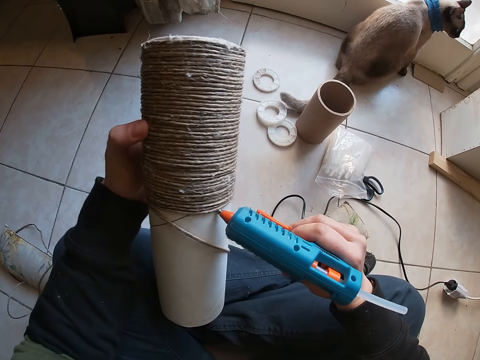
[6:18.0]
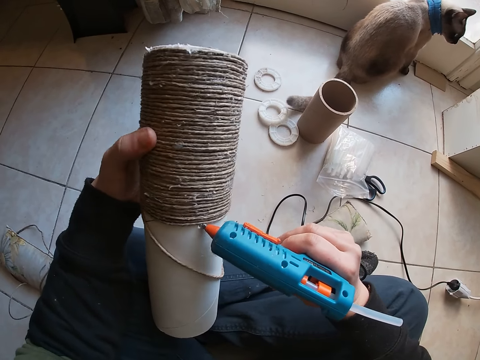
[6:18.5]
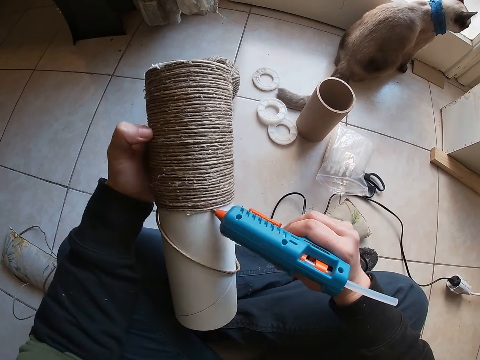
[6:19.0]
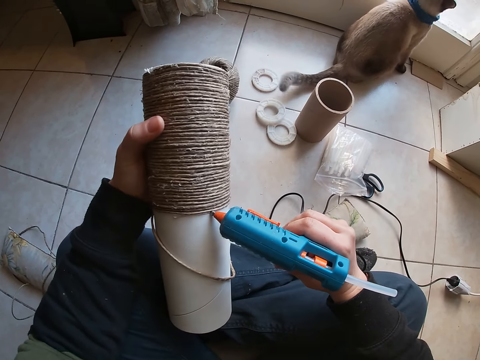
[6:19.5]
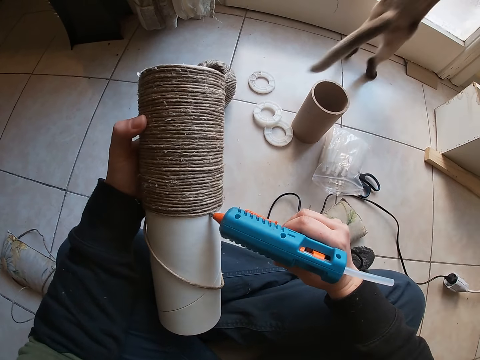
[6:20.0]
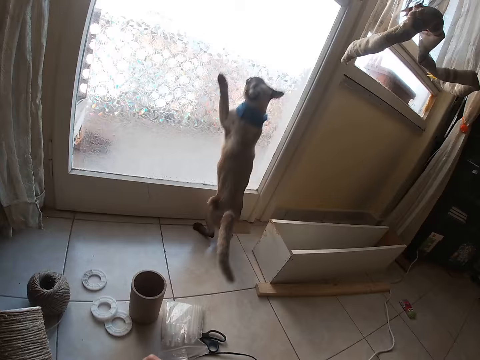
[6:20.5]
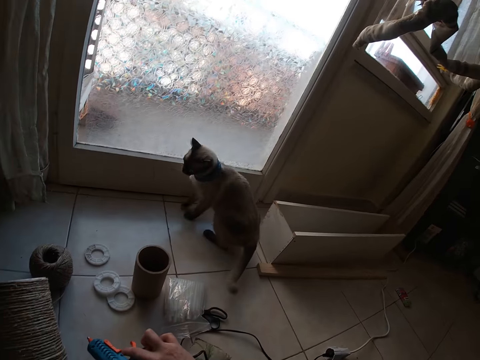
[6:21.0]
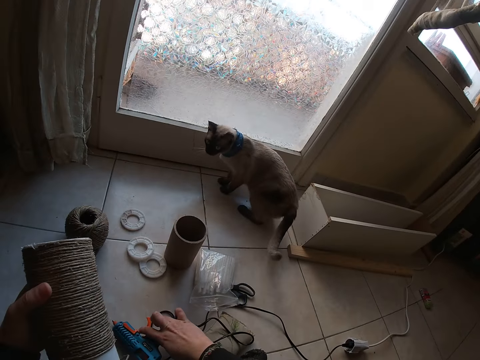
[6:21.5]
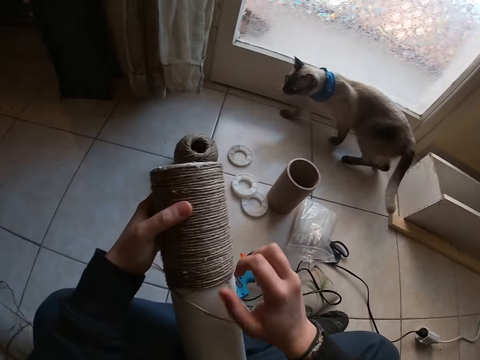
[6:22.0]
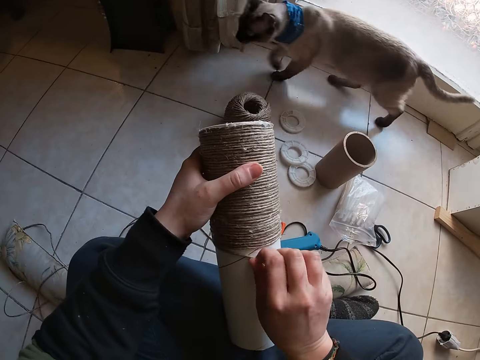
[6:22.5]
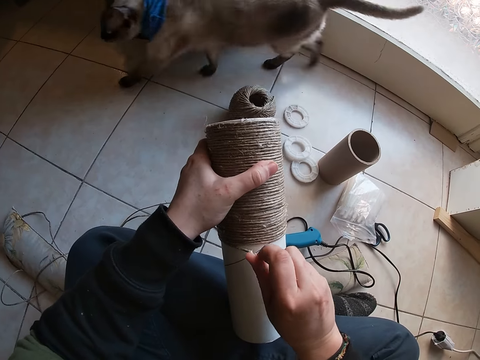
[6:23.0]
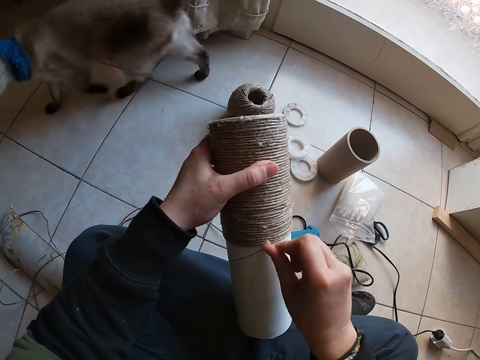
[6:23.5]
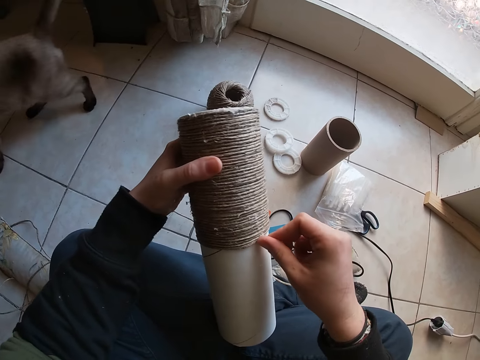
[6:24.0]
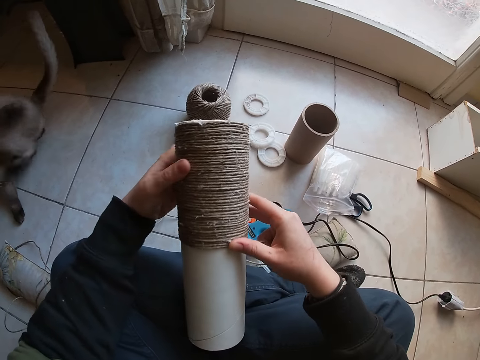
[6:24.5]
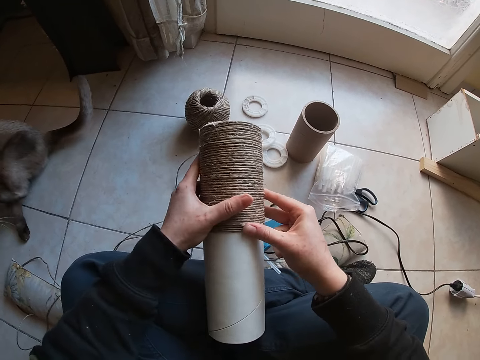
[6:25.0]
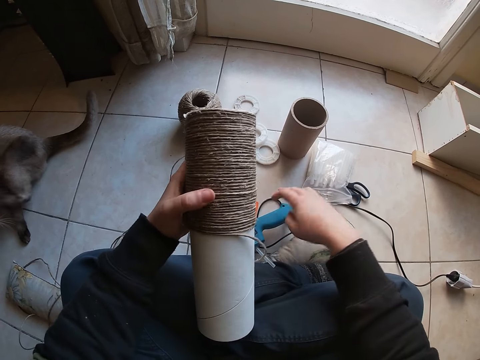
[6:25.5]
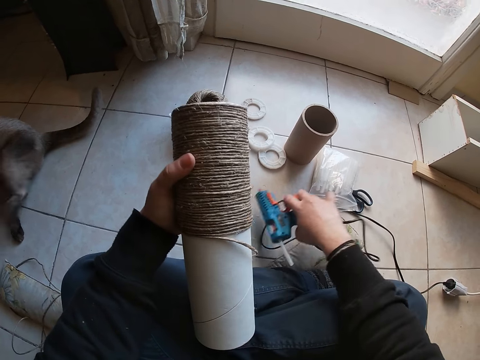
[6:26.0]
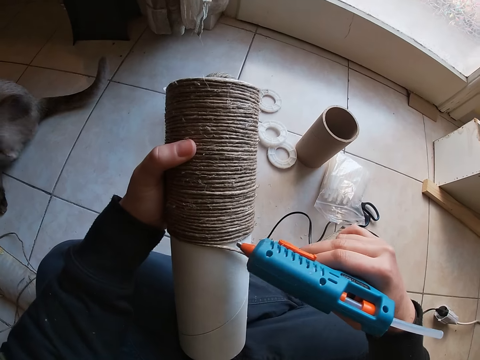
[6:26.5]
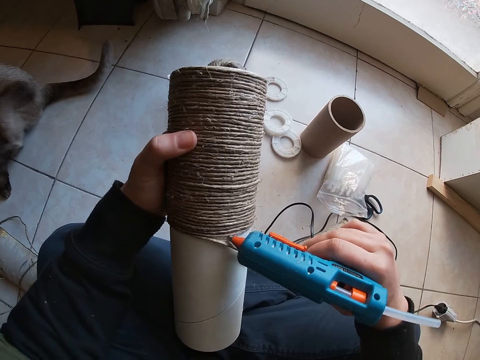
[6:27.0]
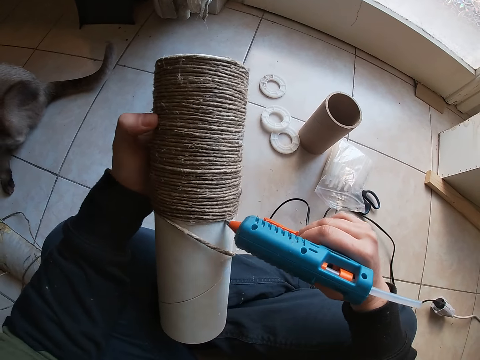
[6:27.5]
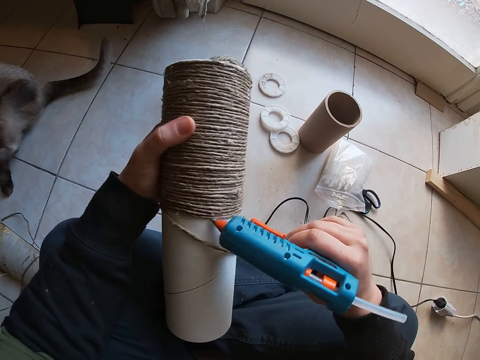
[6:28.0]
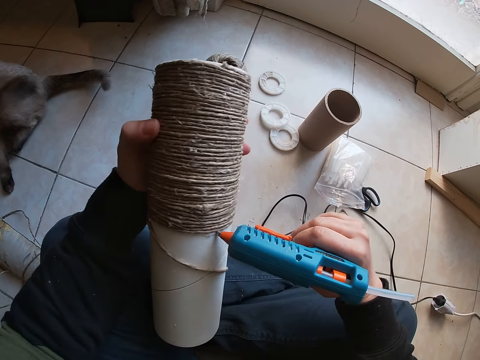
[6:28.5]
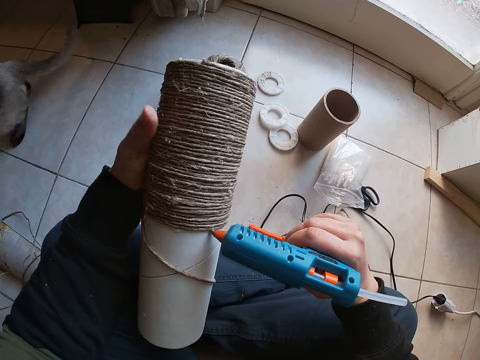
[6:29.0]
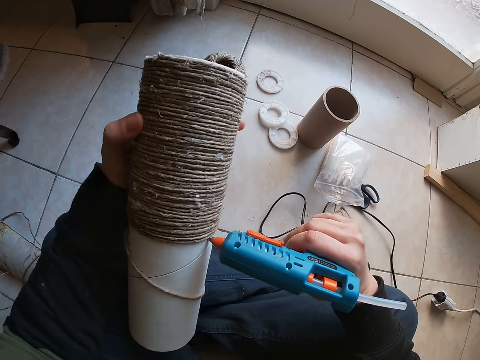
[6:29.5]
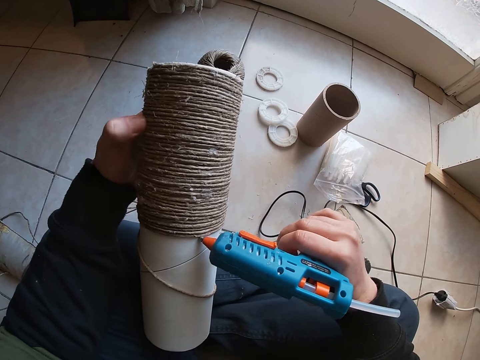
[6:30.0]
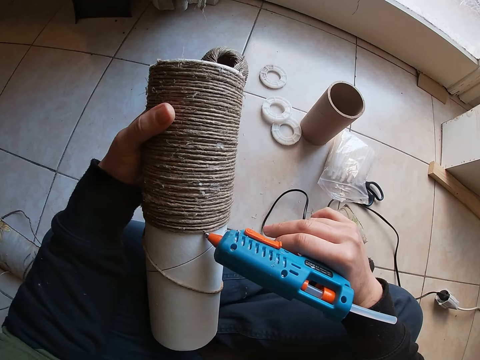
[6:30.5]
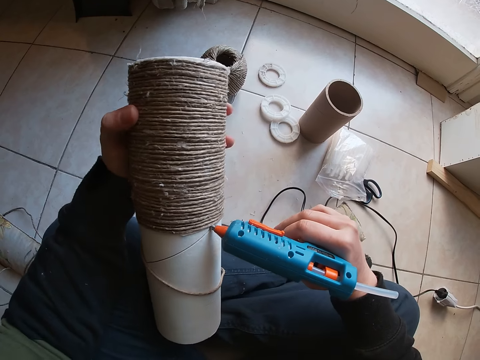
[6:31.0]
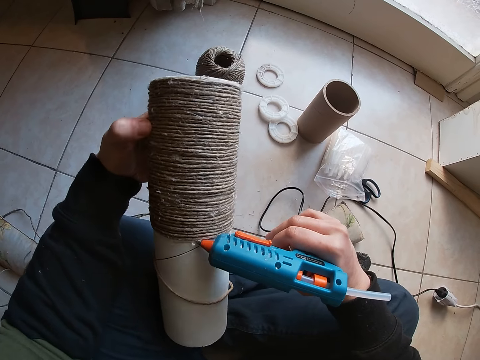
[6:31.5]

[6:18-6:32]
The camera wearer adjusts the thread reel or tube cardboard paper with her left hand. The cat jumps on the door. The camera wearer looks at the cat. She drops the hot glue gun on the floor with her right hand. She holds the thread on the thread reel with her right hand. The cat walks past the camera wearer. The camera wearer rolls the thread round the thread reel with her right hand. She removes her right hand from the thread reel. She picks up the hot glue gun on the floor with her right hand. She drills the tube cardboard paper. She places the hot glue gun on the thread reel with her right hand. She adjusts the thread reel with her left hand.

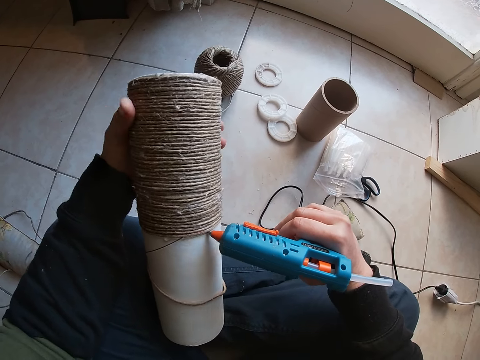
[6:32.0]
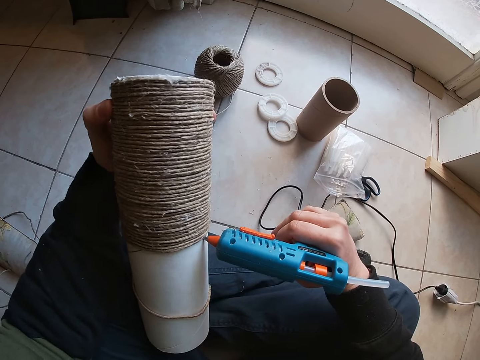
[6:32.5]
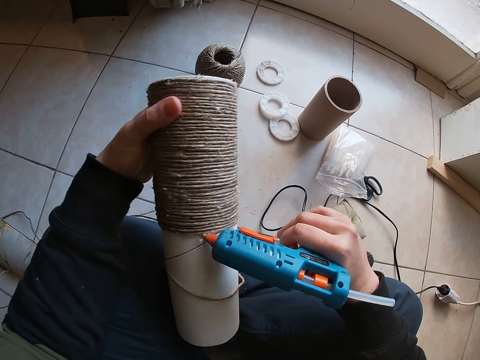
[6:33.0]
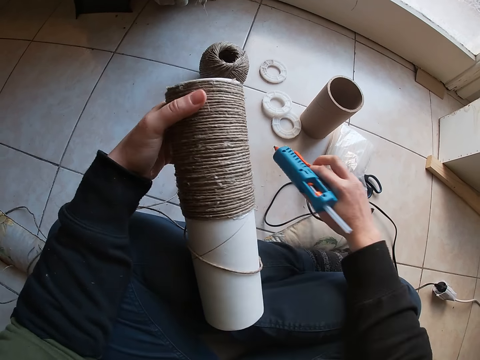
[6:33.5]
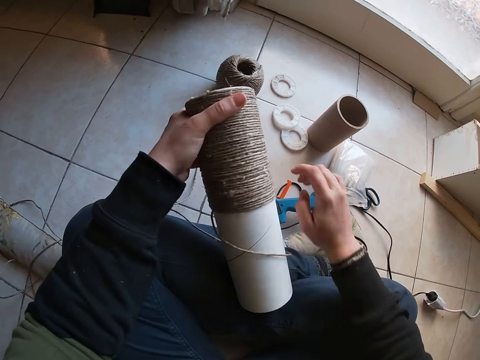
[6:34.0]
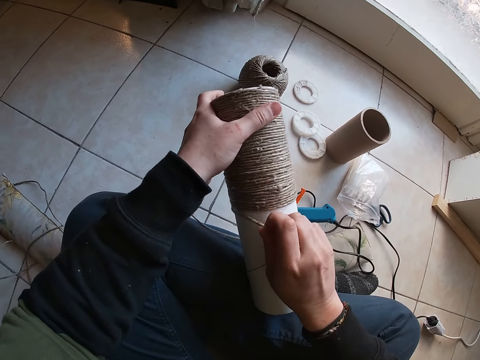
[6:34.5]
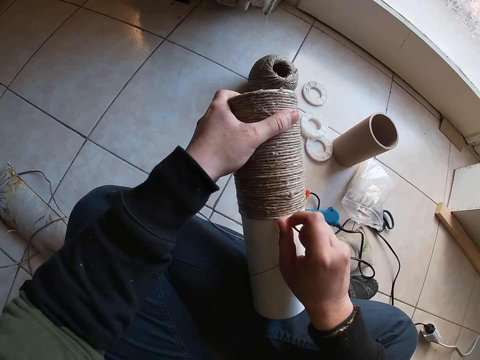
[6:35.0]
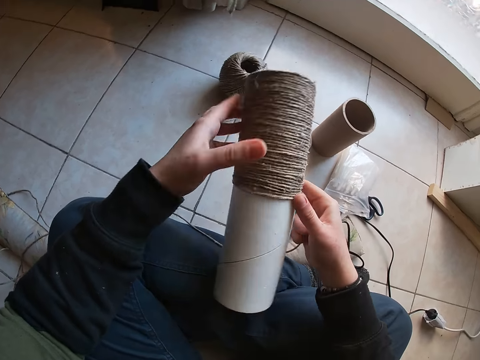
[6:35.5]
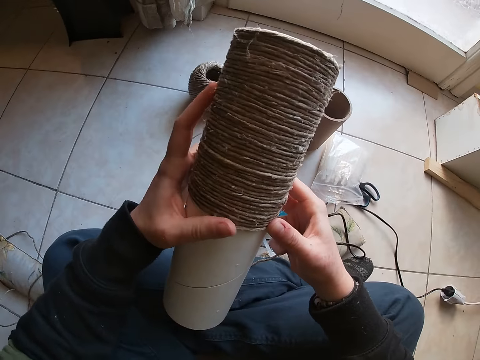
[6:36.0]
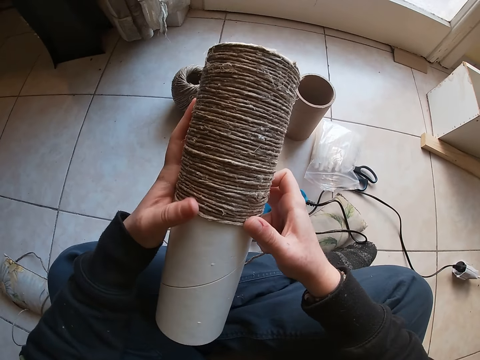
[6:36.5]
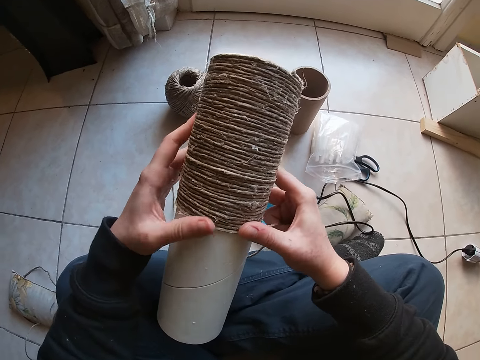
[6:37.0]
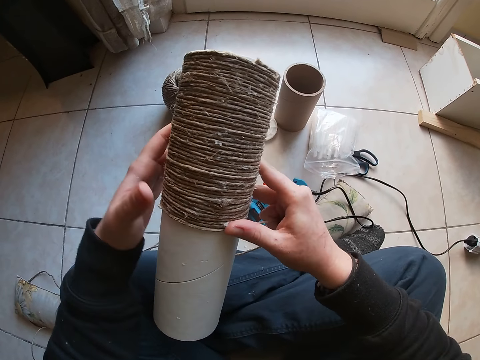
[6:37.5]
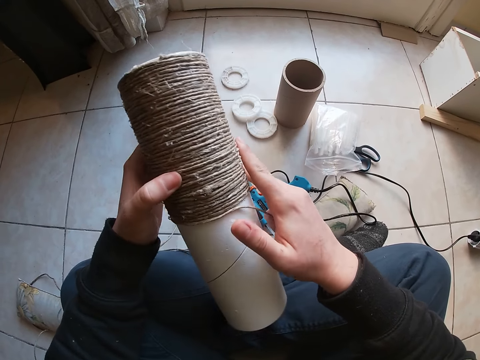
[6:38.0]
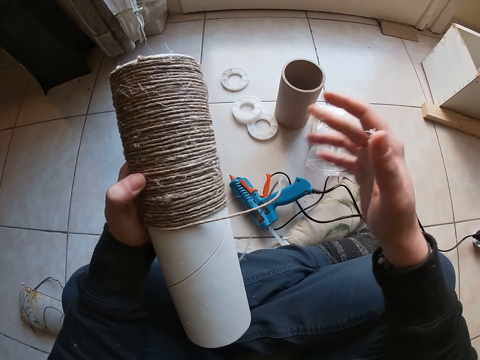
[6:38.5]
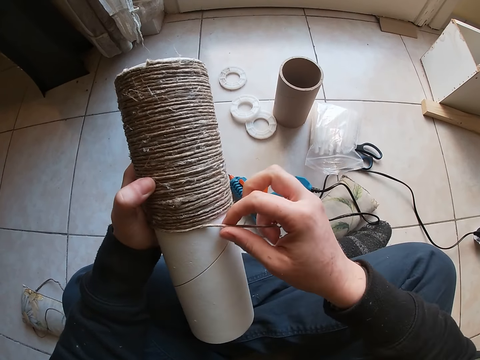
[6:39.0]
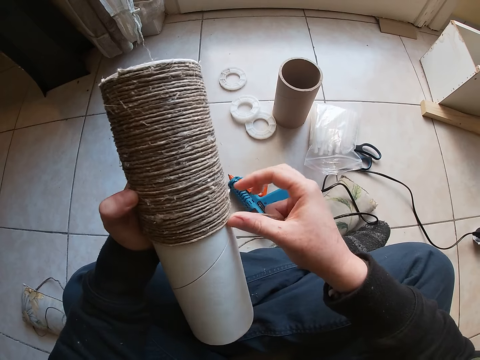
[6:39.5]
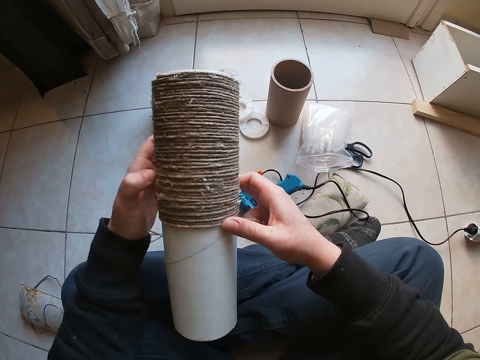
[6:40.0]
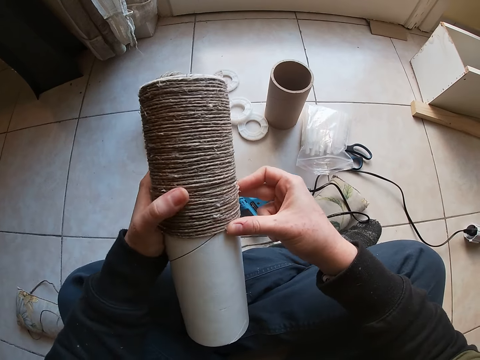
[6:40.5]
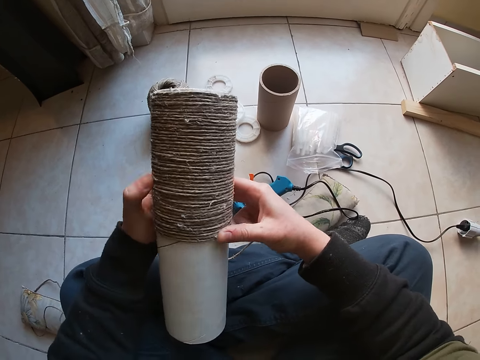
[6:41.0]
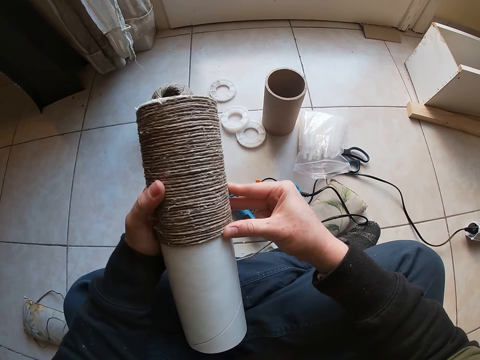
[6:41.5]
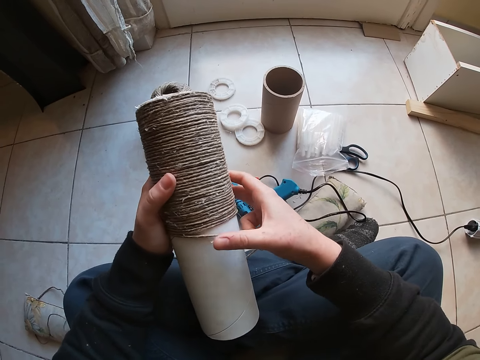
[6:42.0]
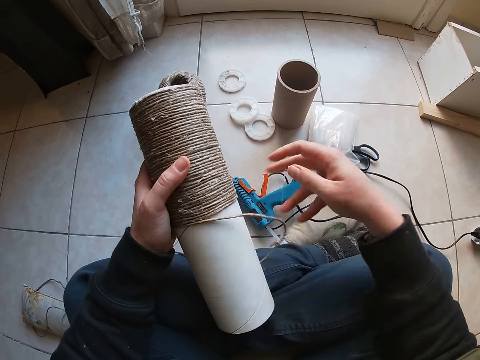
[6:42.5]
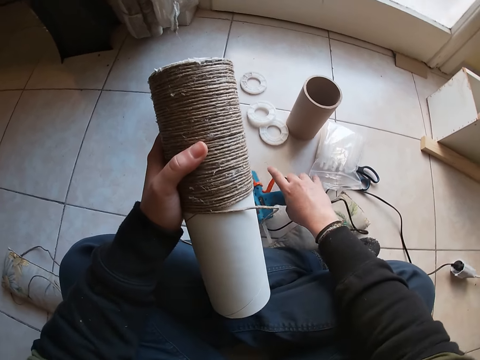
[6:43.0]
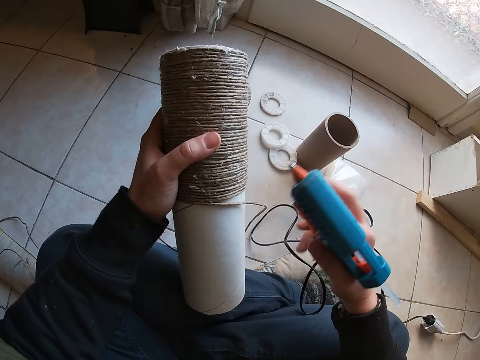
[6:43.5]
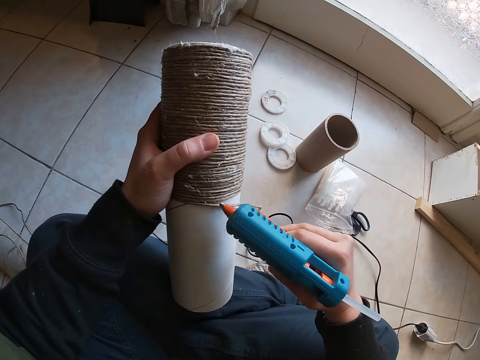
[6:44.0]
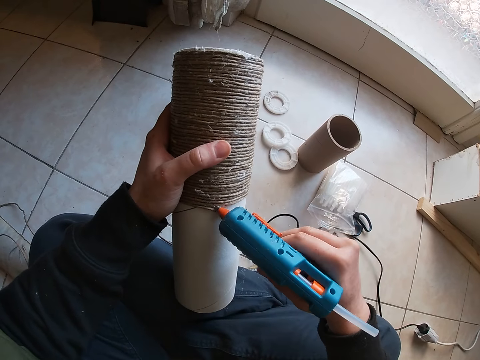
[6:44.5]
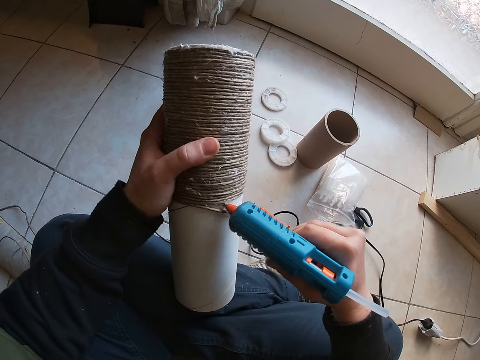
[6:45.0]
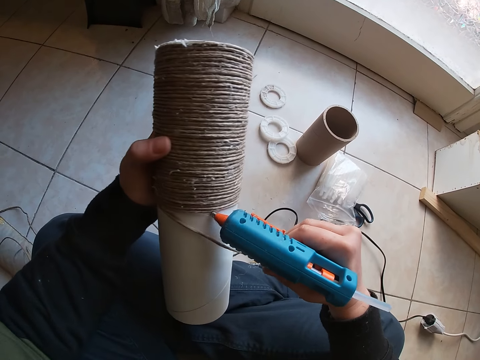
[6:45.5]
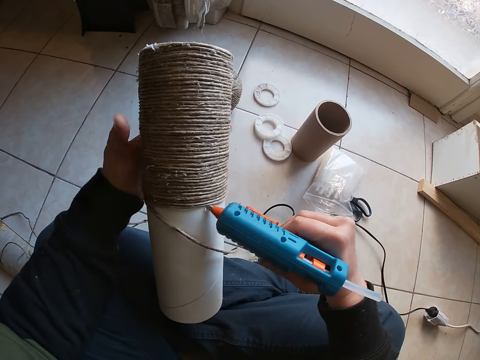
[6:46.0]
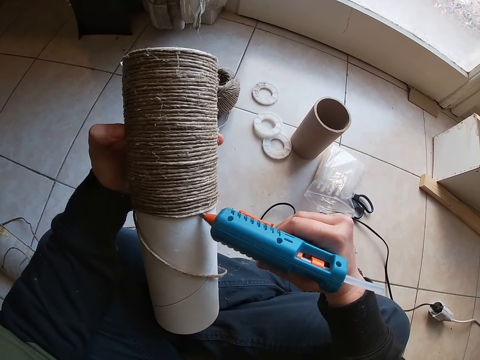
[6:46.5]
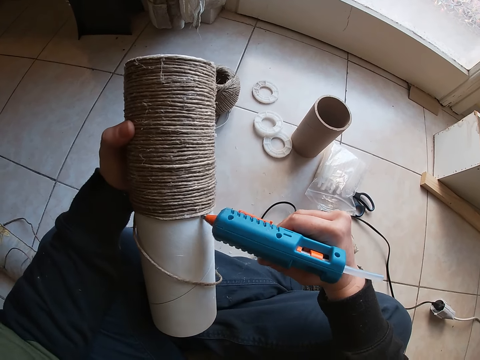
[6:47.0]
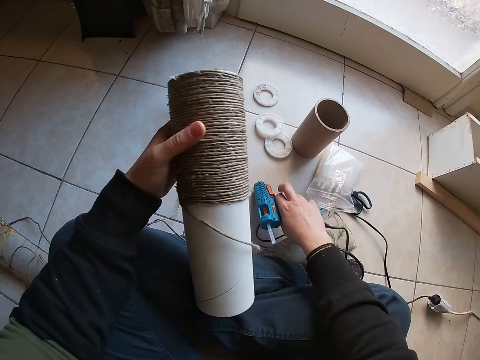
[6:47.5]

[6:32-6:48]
The camera wearer drops the hot glue gun on the floor with her right hand. She holds the thread on the thread reel or tube cardboard paper with her right hand. She rolls the thread round the thread reel with her right hand. She removes her right hand from the thread reel. She picks up the hot glue gun on the floor with her right hand. She drills the tube cardboard paper. She places the hot glue gun on the thread reel with her right hand. She adjusts the thread reel with her left hand.
